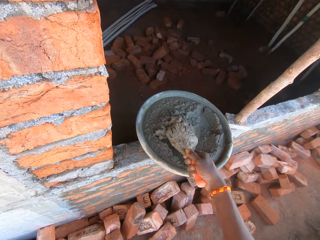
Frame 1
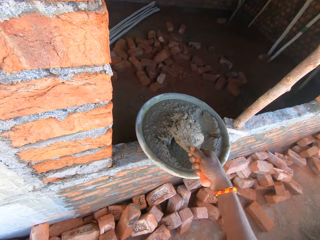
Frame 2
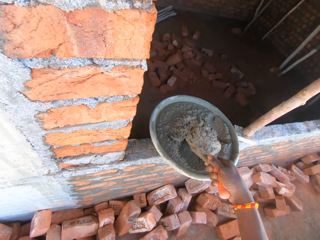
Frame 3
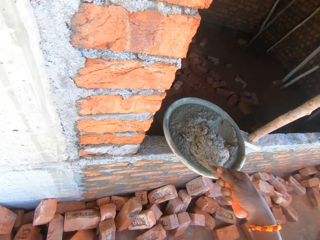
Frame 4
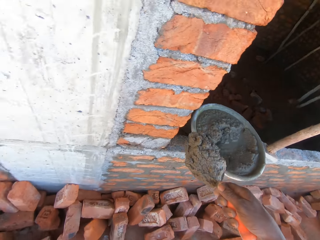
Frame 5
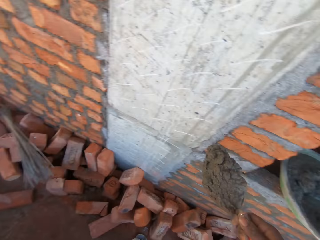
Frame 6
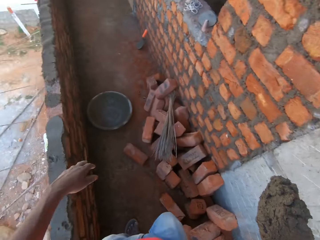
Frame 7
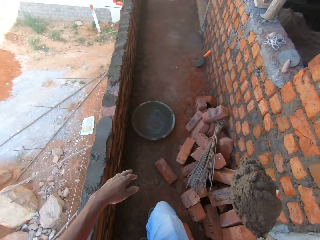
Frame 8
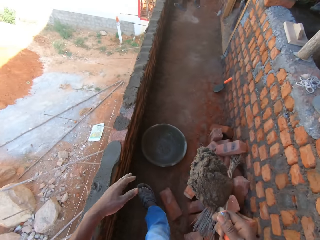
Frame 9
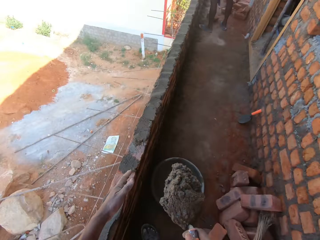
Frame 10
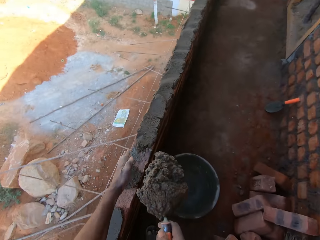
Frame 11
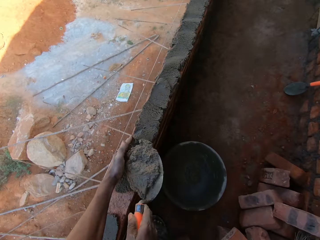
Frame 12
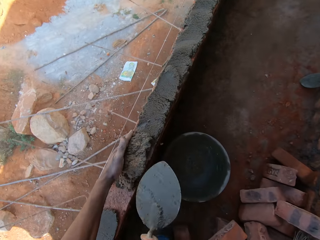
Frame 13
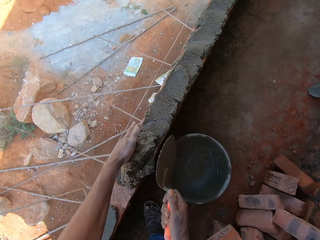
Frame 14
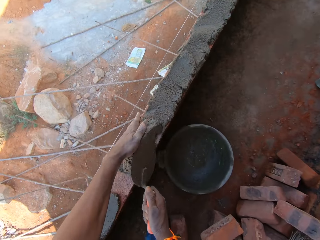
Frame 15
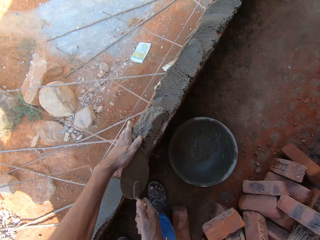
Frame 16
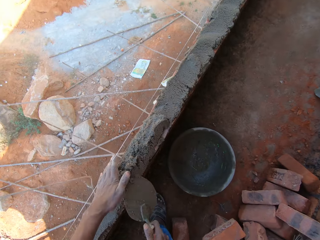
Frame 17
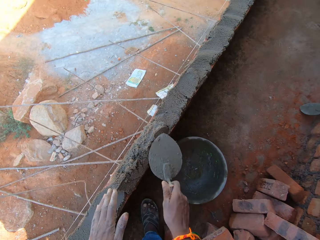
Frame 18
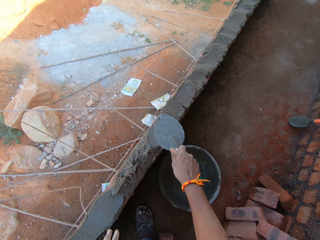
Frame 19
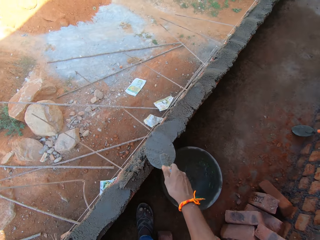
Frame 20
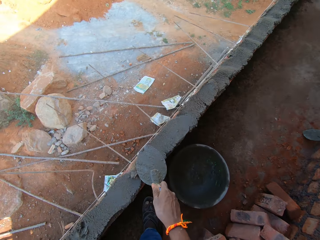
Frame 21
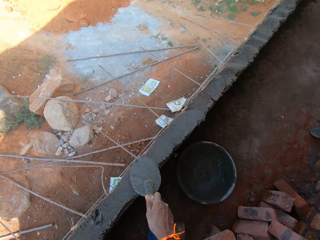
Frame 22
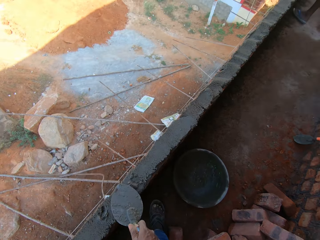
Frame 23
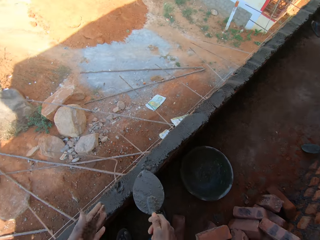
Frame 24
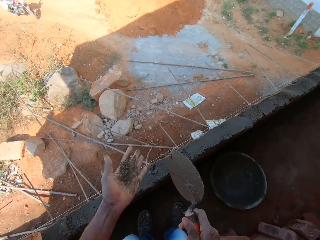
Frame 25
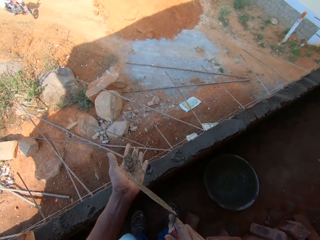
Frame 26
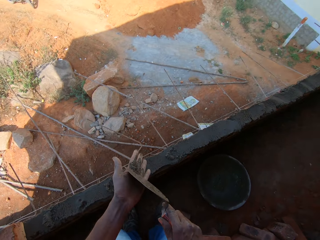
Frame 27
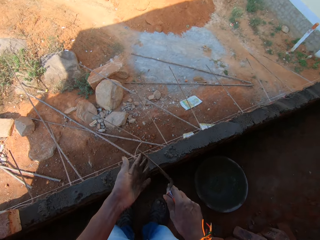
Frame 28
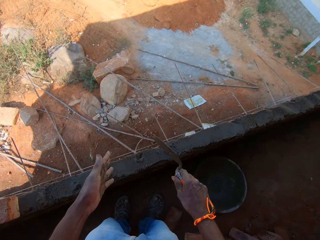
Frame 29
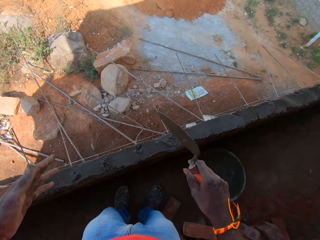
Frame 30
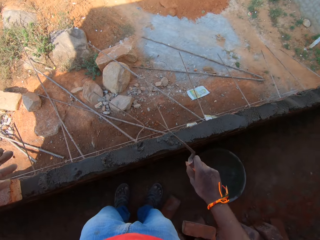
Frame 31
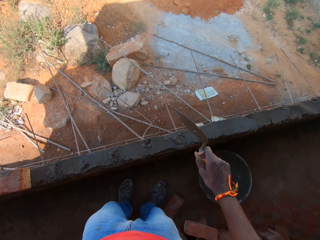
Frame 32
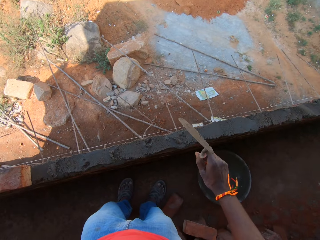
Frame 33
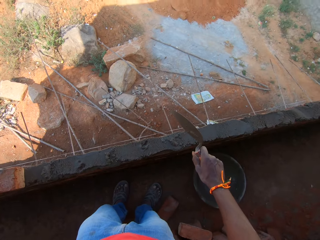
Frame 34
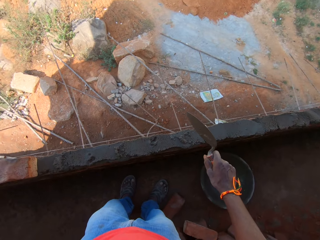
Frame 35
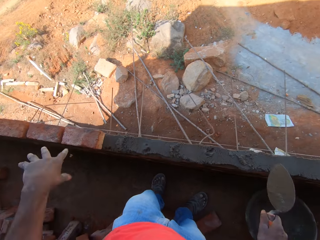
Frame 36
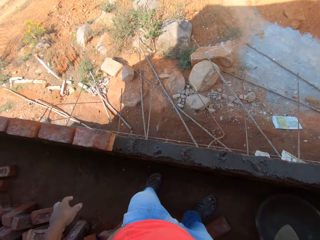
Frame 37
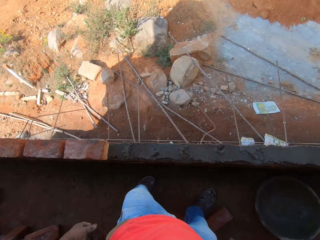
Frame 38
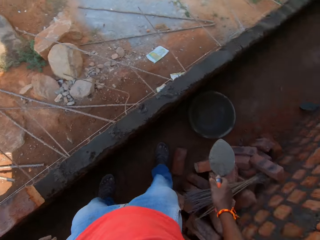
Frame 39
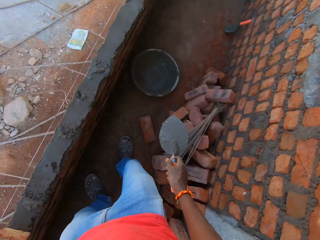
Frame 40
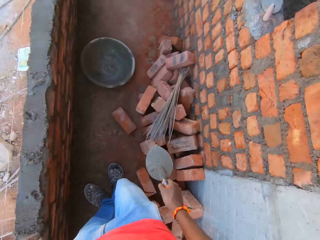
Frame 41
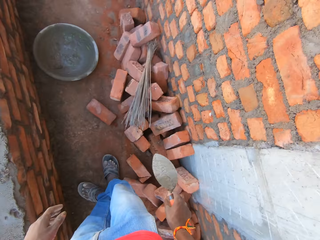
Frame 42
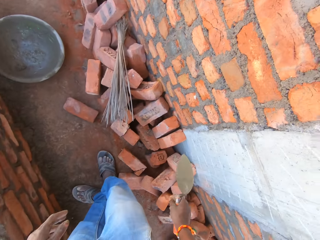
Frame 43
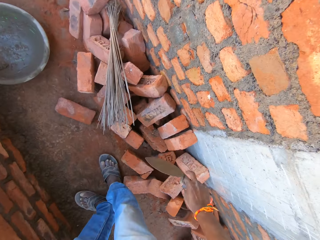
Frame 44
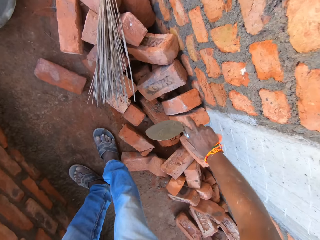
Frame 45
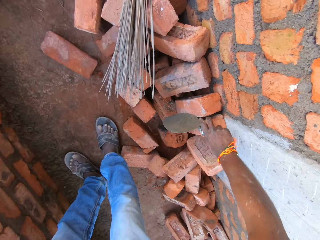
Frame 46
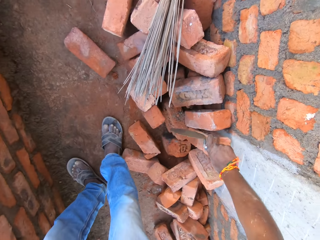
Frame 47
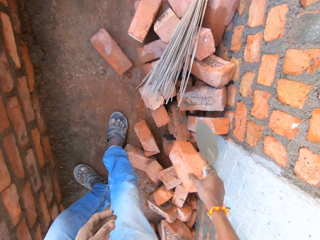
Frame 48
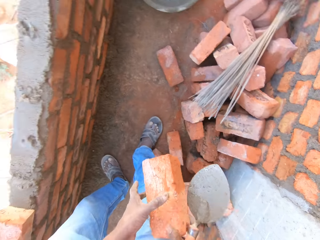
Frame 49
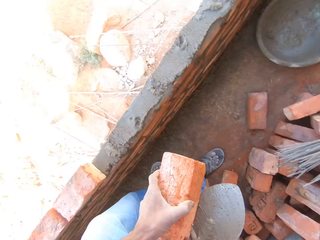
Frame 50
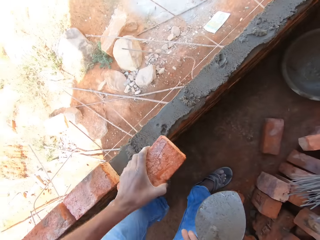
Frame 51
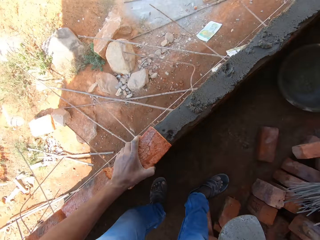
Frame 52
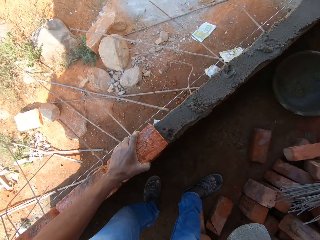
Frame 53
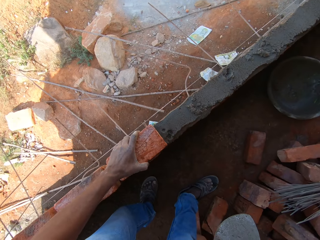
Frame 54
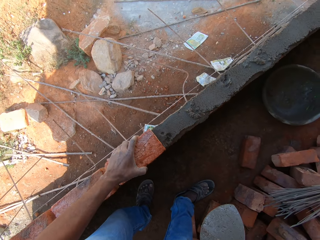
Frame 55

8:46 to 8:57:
The camera wearer moves to the wall. They drop the mortar on the wall. They plaster the mortar on the wall. They level the mortar with the trowel. They remove the mortar on the hand with the trowel. They shake the trowel. They move the hand with the trowel. They pick bricks down. They move the brick to the left hand.

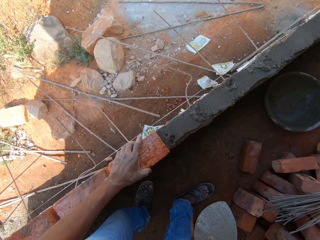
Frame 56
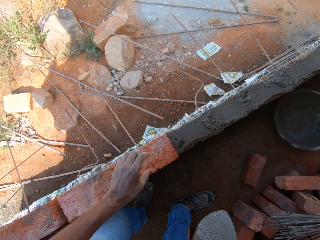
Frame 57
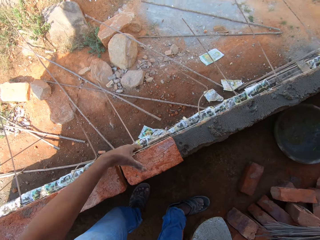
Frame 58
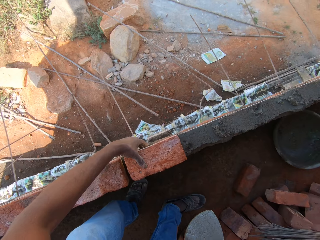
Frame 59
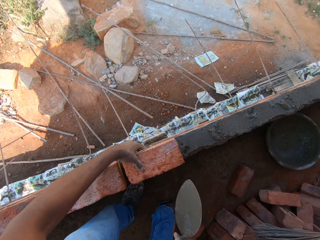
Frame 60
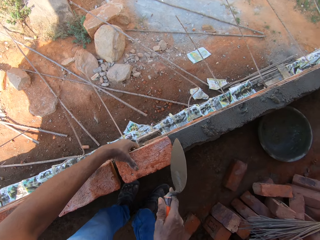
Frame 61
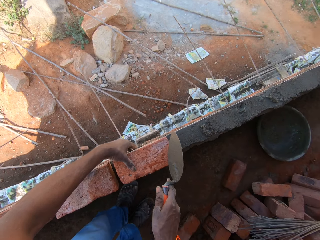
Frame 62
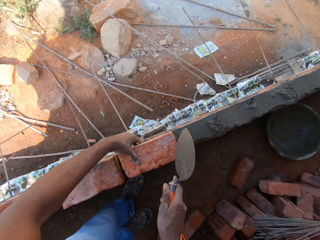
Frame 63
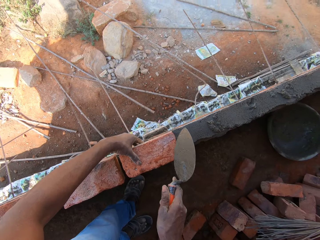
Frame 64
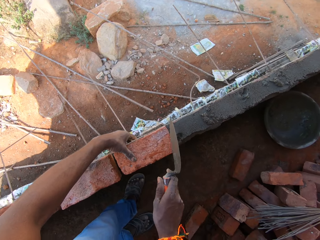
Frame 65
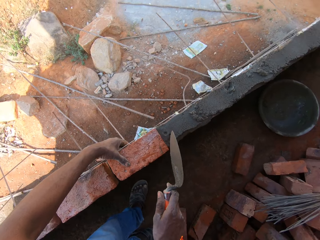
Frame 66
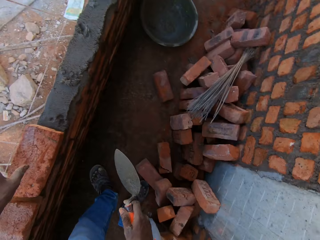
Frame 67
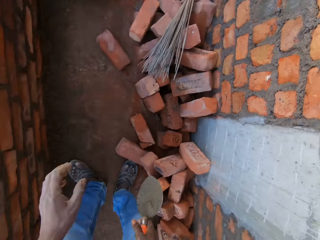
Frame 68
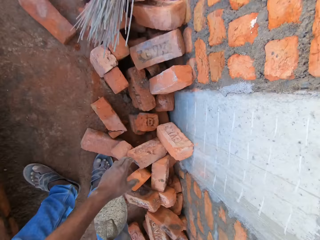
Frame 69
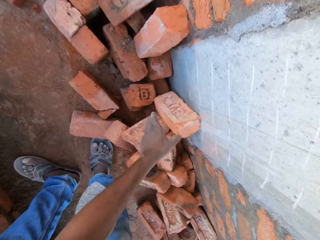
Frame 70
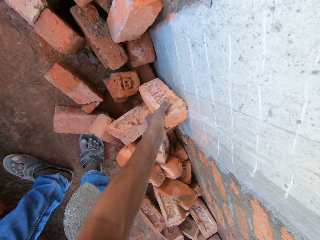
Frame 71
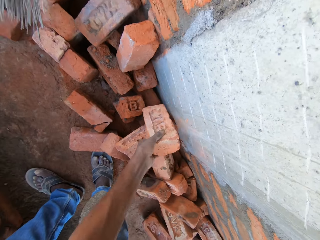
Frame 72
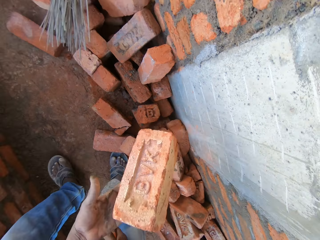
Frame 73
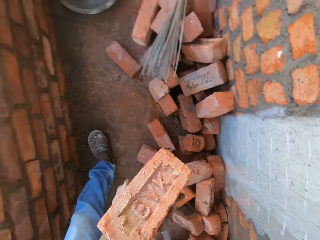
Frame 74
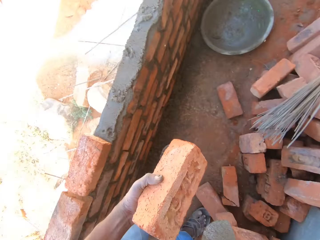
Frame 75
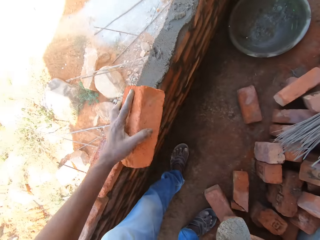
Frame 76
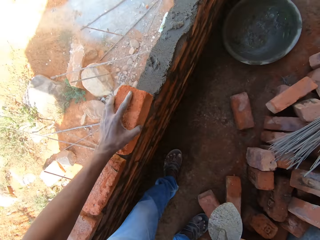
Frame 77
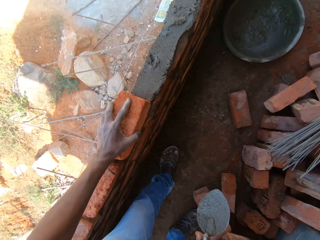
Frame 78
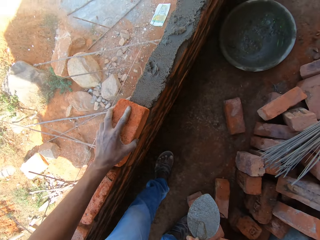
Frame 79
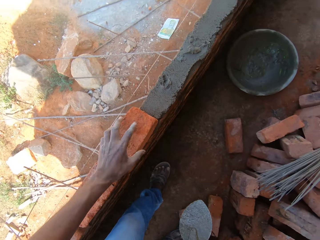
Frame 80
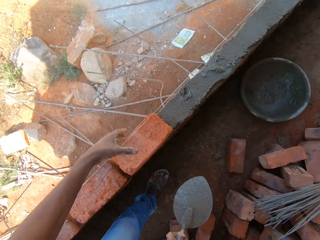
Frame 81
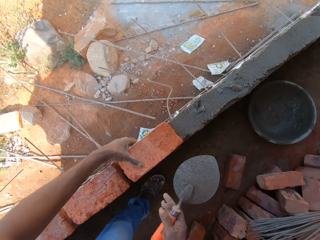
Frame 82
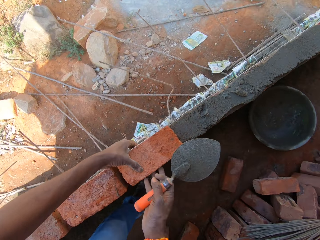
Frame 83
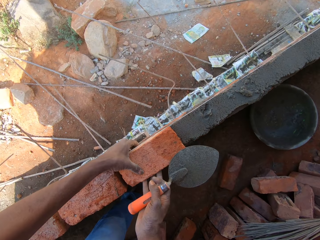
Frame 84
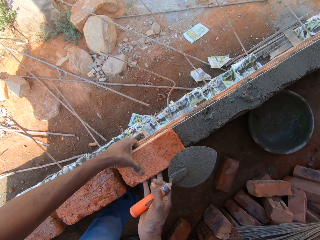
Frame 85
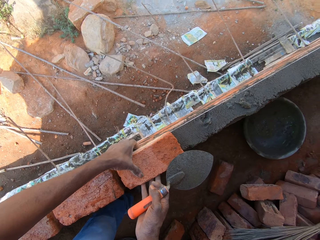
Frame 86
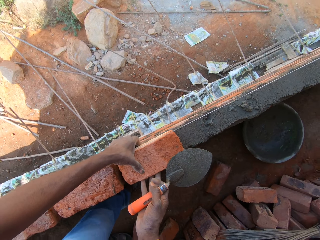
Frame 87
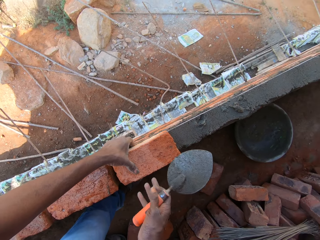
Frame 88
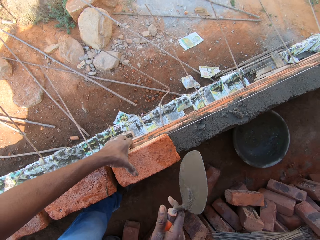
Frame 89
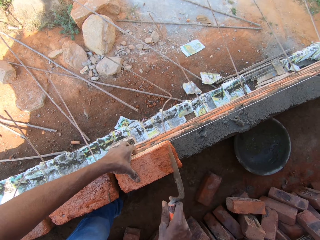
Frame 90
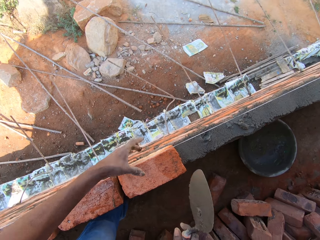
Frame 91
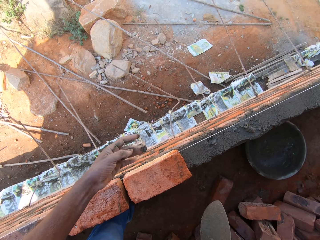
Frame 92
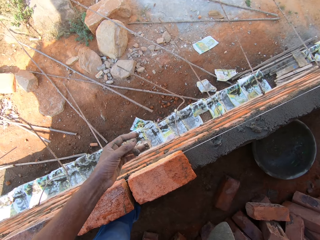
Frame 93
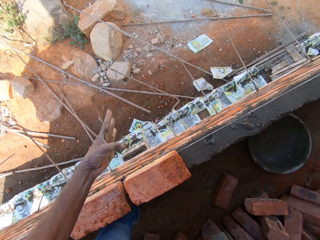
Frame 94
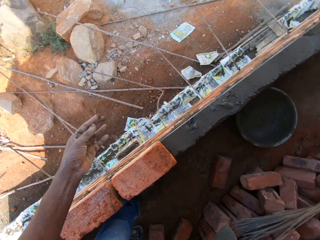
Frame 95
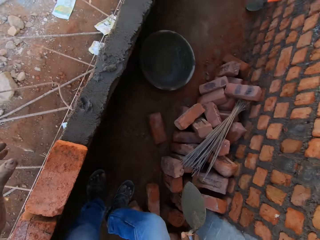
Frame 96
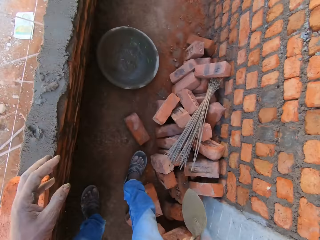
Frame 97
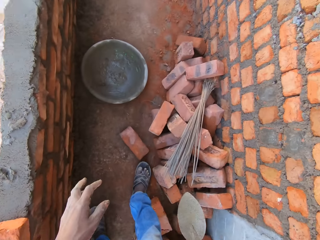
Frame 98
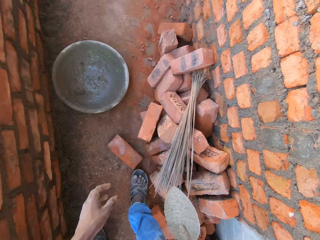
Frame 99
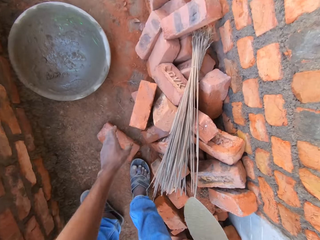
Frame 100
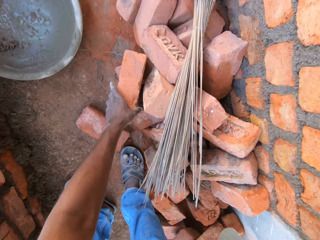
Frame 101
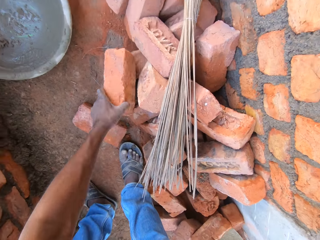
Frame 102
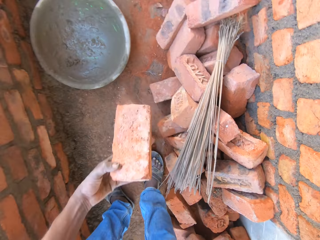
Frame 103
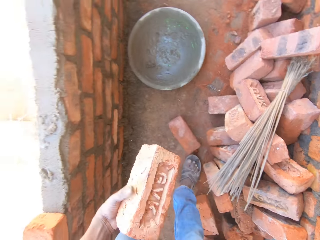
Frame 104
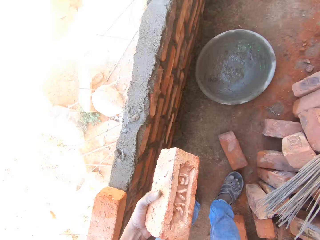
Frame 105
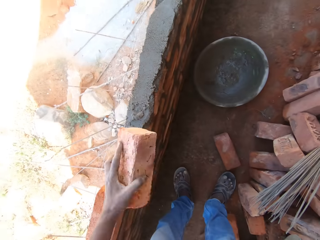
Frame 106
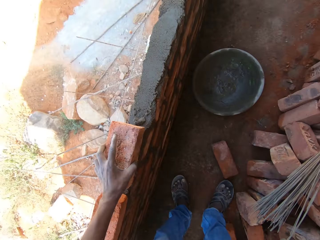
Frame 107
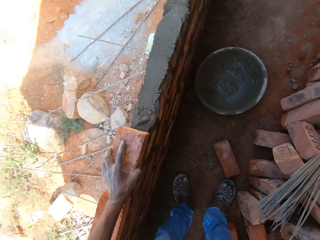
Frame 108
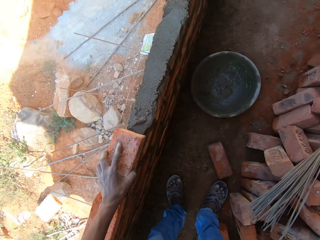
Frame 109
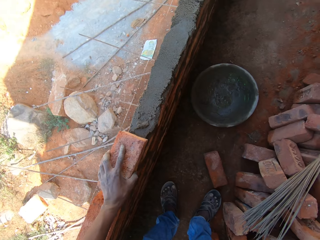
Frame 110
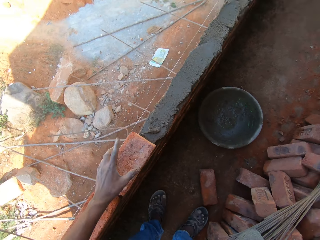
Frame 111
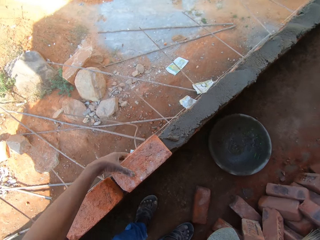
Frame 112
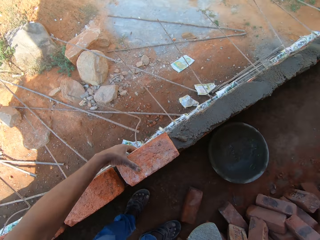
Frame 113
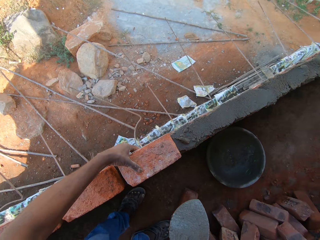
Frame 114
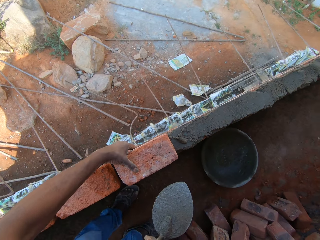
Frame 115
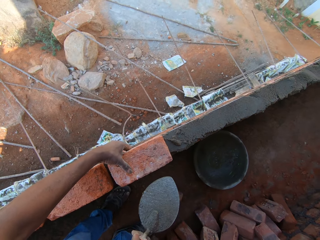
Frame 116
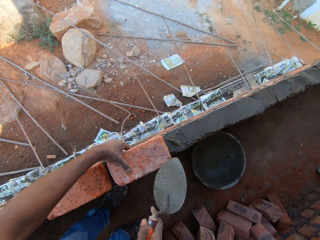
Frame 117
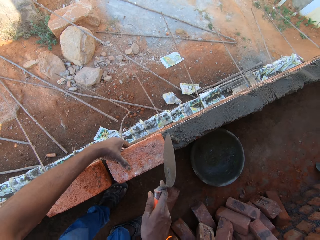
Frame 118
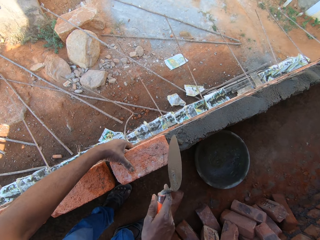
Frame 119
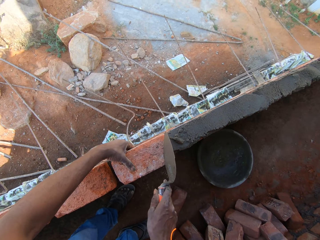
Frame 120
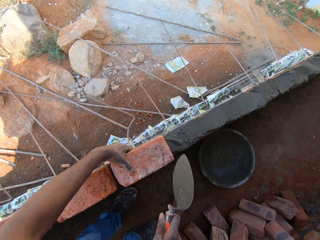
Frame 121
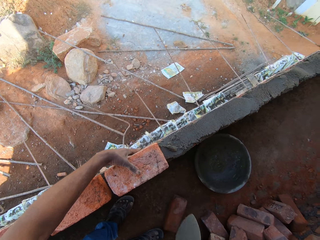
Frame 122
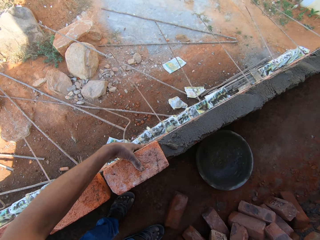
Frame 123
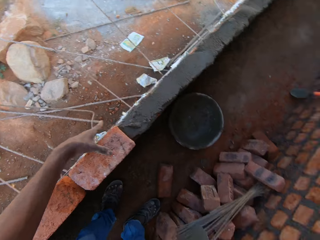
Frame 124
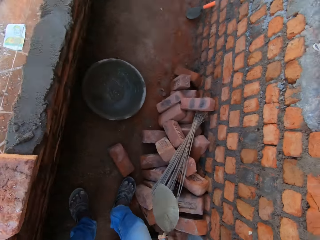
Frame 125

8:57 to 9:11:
The camera wearer puts the brick on the mortar. They tap the brick with a trowel. They take a brick, move the brick on the hand, and put the brick on the mortar on the wall. They adjust the brick on the wall. They hit the brick with the trowel. They remove mortar on the finger and move the mortar aside. They take a brick and put the brick on the mortar on the wall. They adjust the brick. They hit the brick with the trowel.
